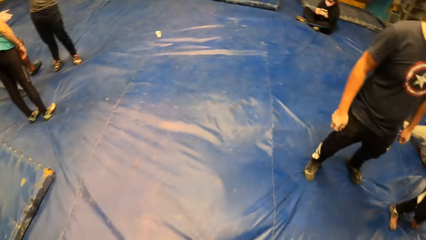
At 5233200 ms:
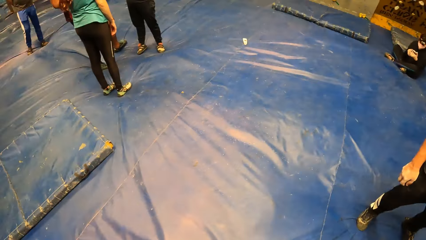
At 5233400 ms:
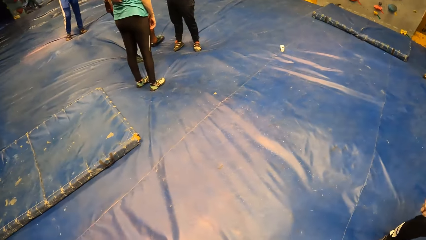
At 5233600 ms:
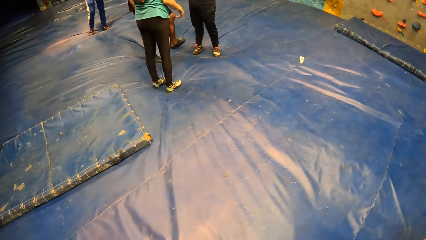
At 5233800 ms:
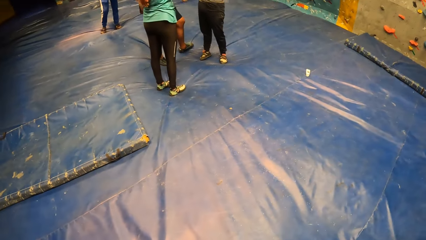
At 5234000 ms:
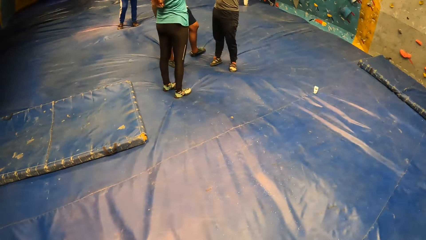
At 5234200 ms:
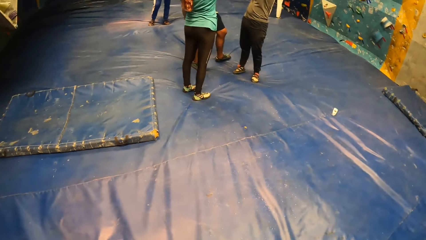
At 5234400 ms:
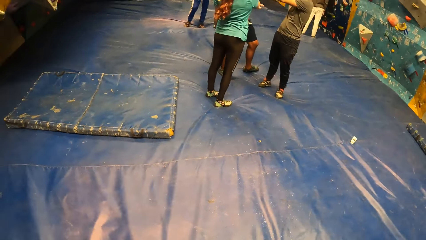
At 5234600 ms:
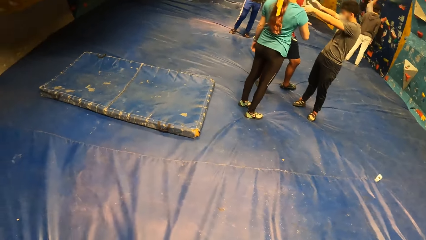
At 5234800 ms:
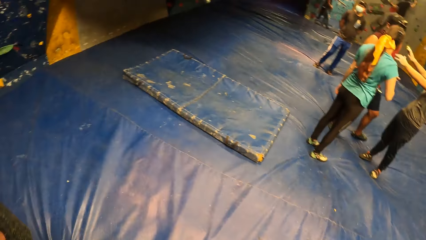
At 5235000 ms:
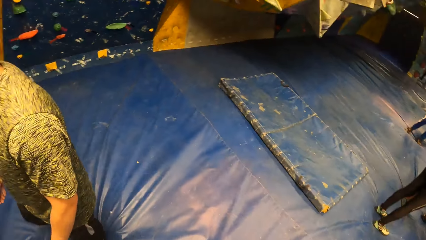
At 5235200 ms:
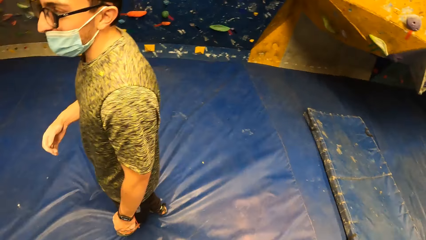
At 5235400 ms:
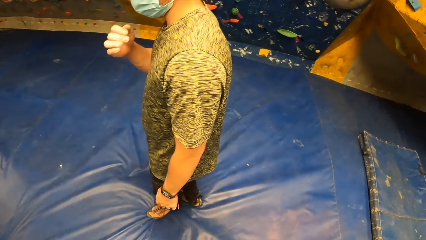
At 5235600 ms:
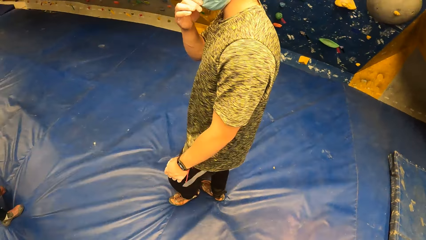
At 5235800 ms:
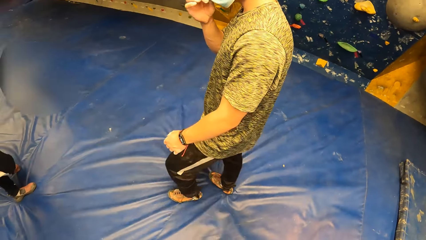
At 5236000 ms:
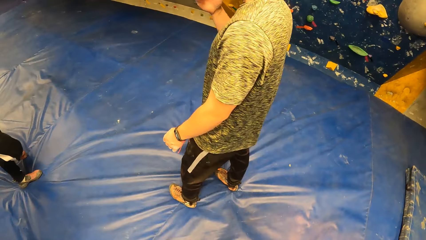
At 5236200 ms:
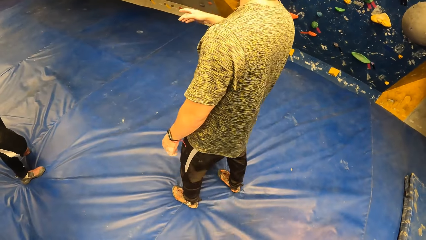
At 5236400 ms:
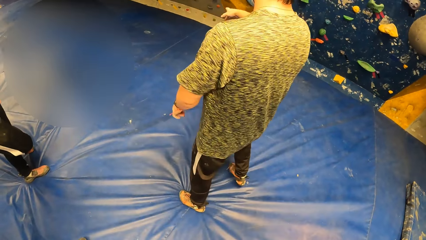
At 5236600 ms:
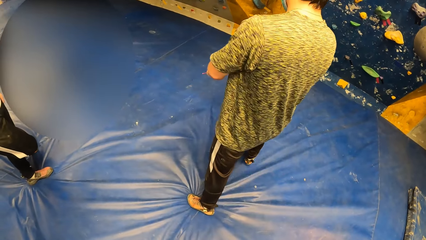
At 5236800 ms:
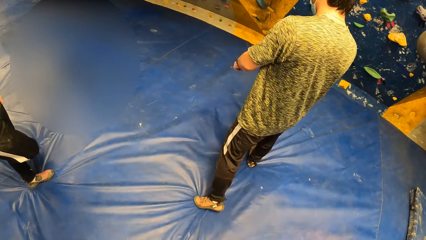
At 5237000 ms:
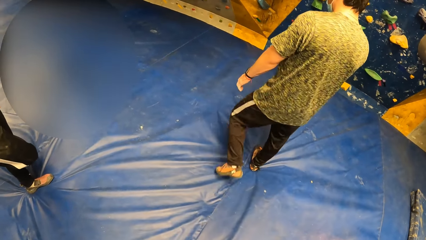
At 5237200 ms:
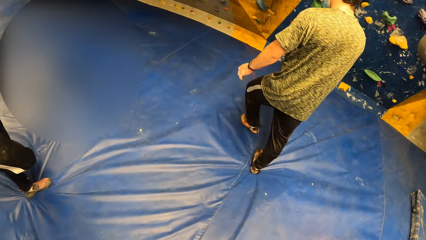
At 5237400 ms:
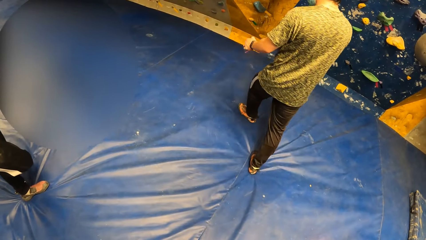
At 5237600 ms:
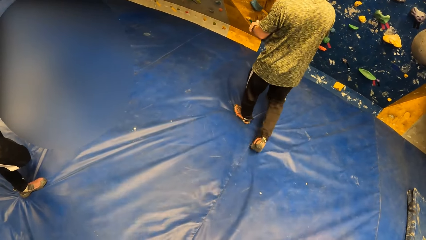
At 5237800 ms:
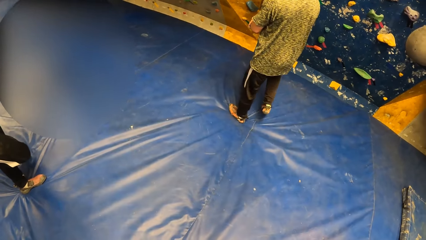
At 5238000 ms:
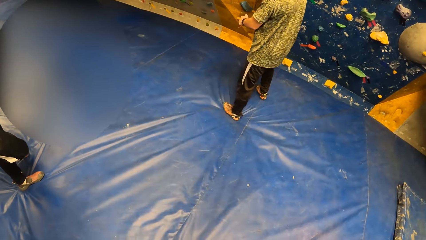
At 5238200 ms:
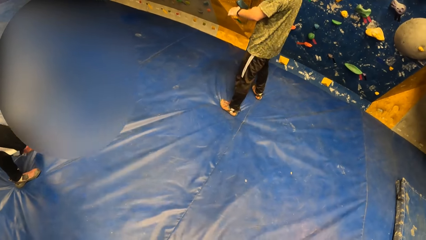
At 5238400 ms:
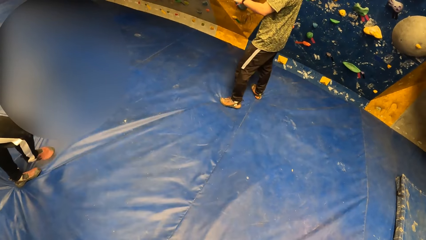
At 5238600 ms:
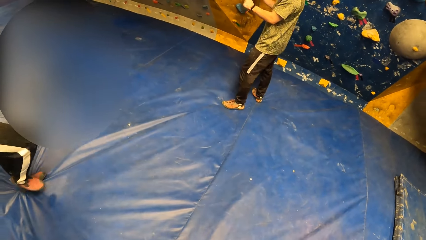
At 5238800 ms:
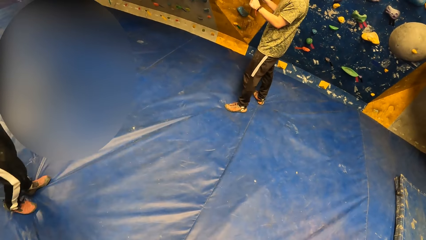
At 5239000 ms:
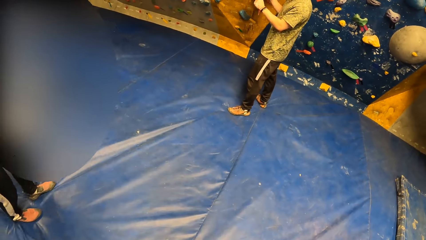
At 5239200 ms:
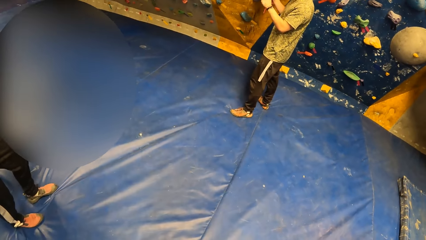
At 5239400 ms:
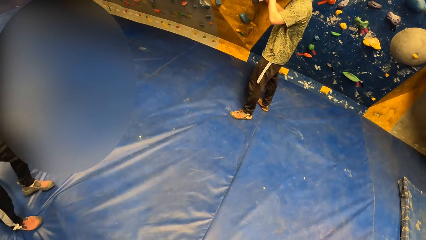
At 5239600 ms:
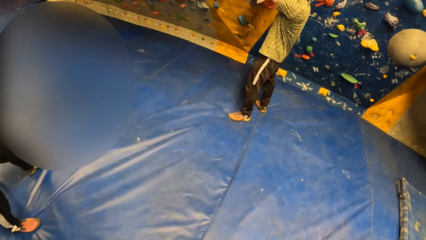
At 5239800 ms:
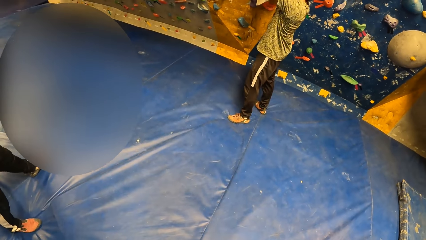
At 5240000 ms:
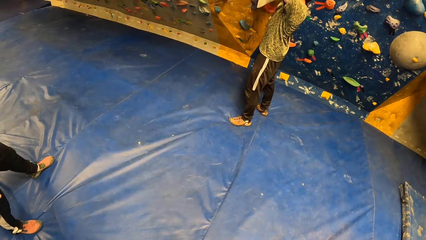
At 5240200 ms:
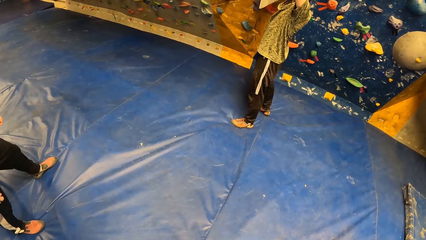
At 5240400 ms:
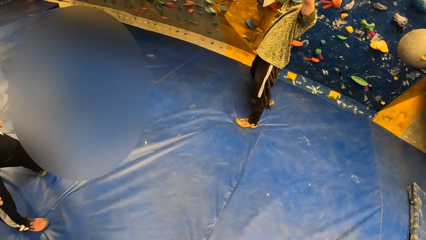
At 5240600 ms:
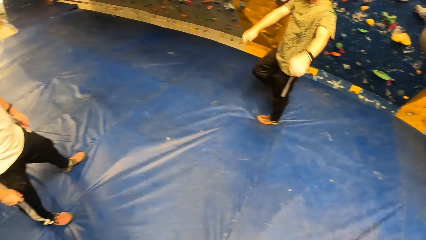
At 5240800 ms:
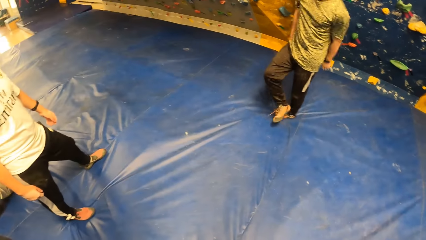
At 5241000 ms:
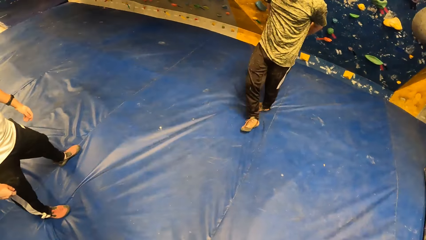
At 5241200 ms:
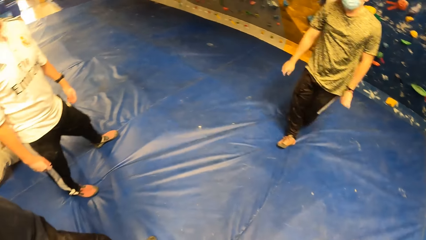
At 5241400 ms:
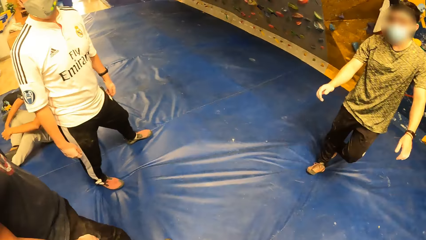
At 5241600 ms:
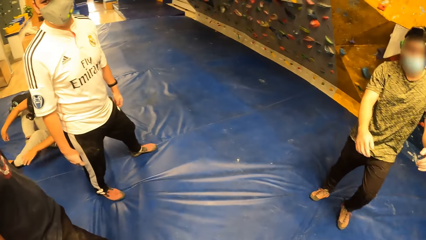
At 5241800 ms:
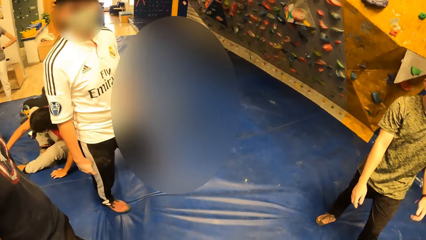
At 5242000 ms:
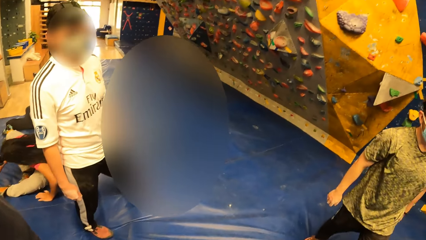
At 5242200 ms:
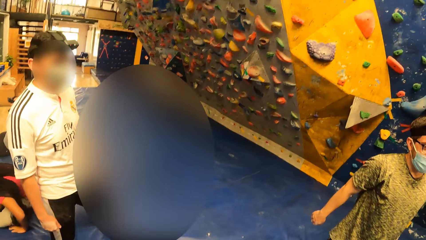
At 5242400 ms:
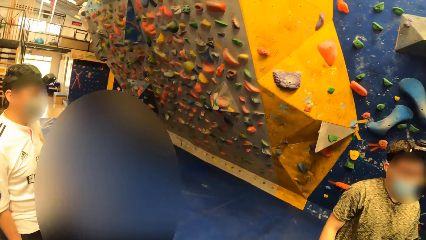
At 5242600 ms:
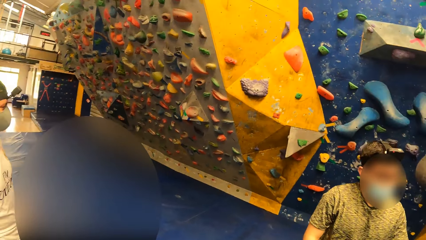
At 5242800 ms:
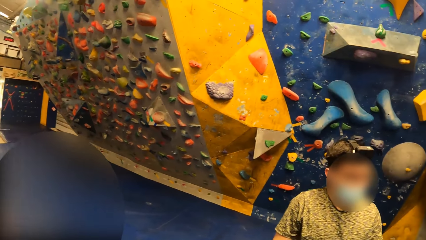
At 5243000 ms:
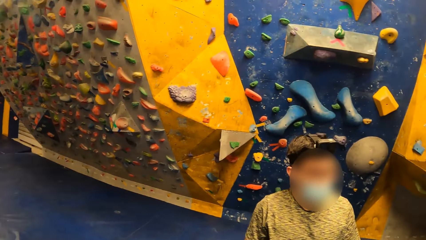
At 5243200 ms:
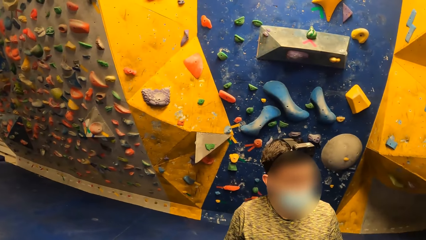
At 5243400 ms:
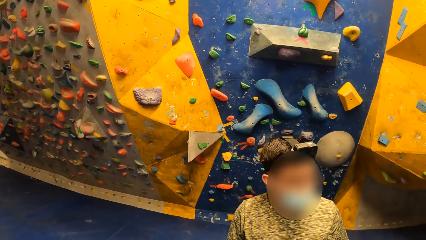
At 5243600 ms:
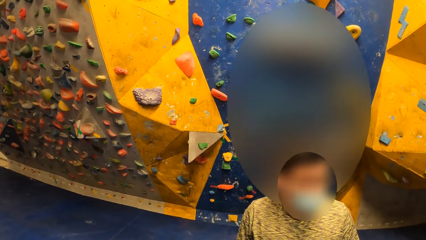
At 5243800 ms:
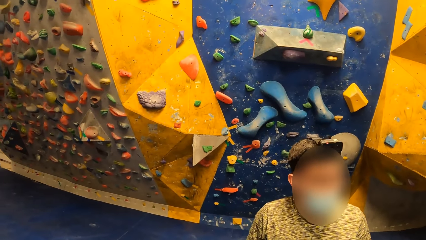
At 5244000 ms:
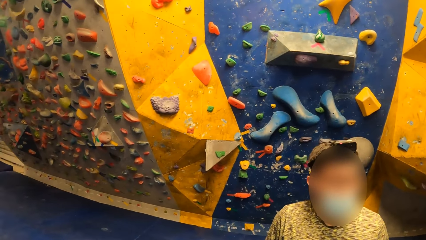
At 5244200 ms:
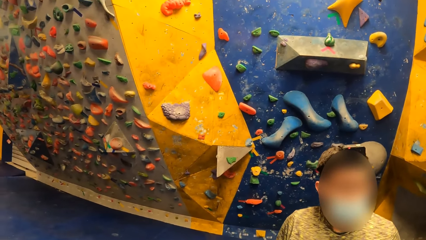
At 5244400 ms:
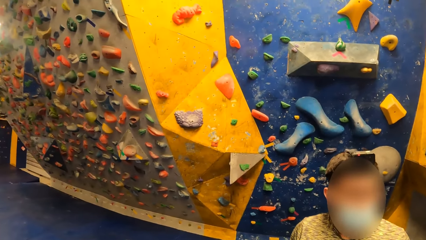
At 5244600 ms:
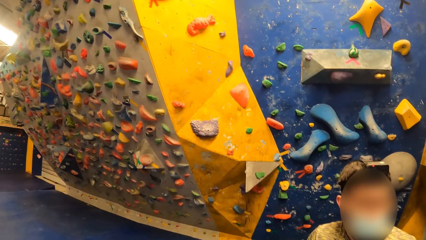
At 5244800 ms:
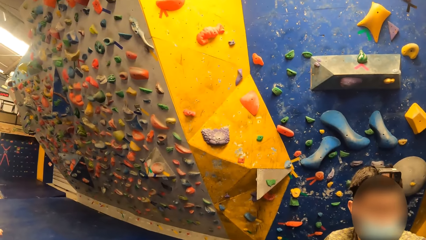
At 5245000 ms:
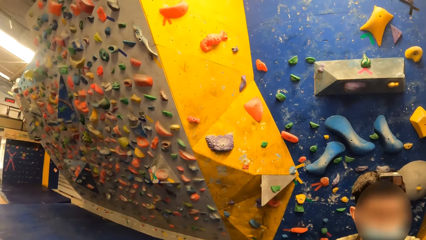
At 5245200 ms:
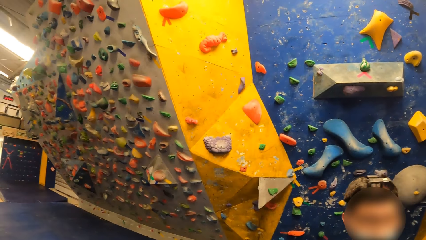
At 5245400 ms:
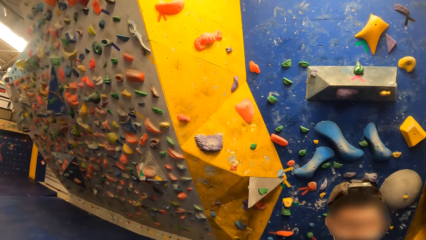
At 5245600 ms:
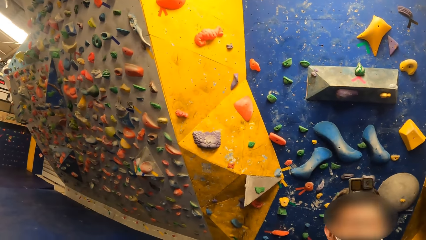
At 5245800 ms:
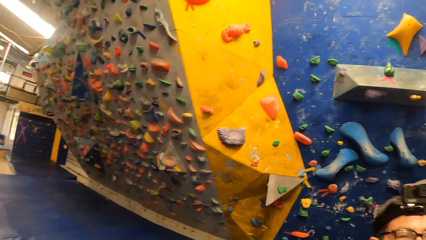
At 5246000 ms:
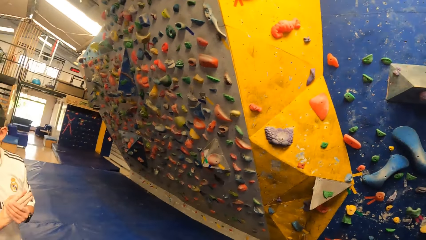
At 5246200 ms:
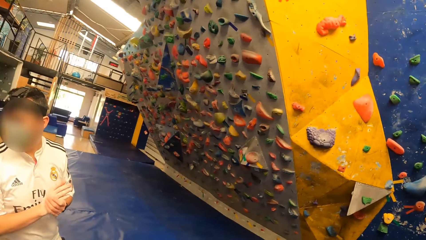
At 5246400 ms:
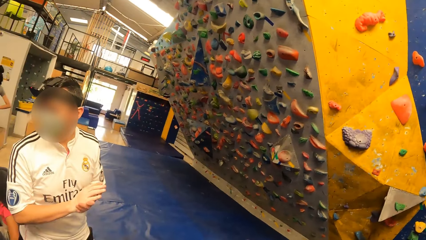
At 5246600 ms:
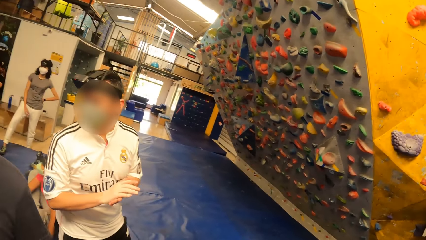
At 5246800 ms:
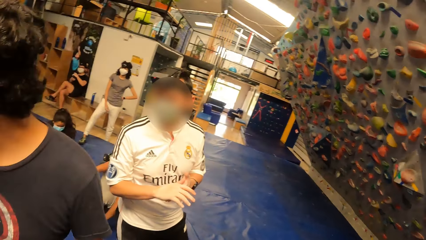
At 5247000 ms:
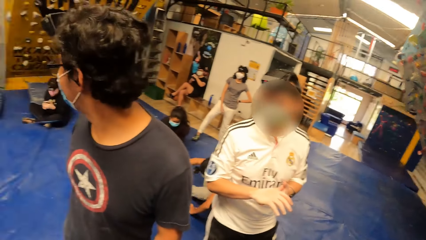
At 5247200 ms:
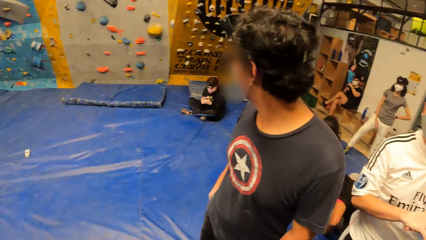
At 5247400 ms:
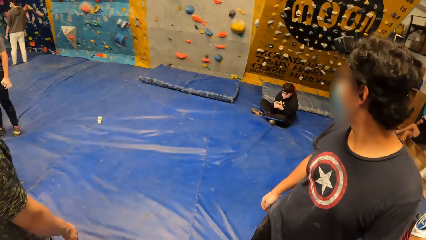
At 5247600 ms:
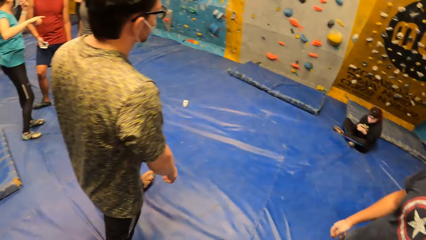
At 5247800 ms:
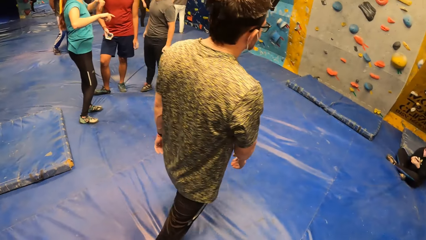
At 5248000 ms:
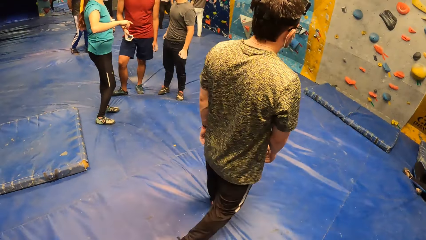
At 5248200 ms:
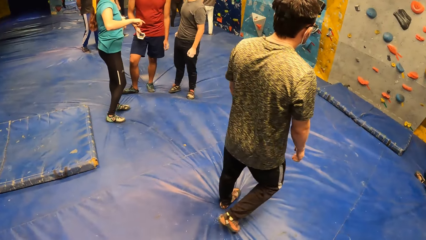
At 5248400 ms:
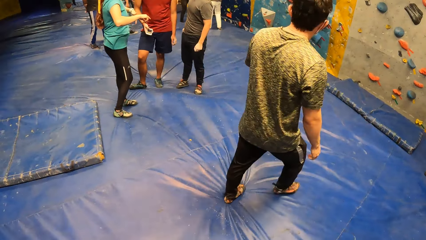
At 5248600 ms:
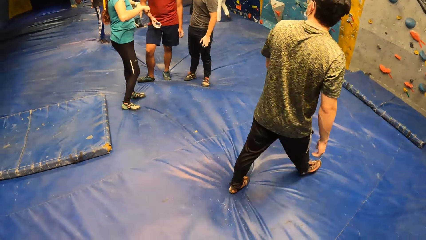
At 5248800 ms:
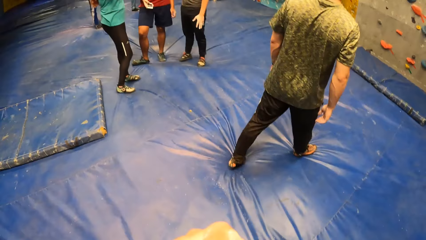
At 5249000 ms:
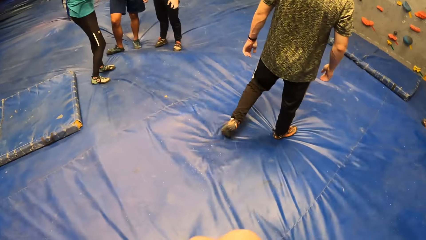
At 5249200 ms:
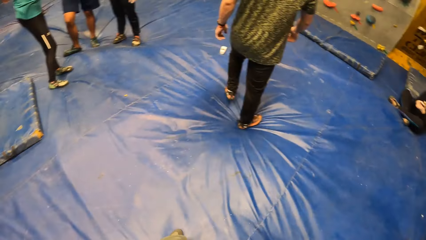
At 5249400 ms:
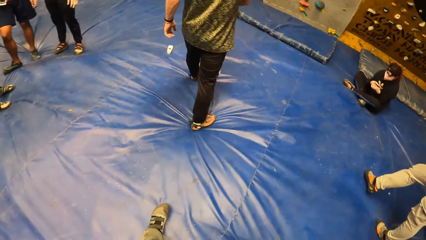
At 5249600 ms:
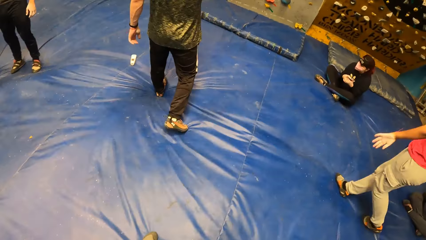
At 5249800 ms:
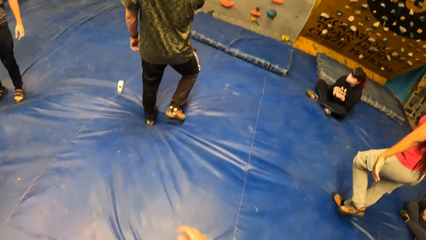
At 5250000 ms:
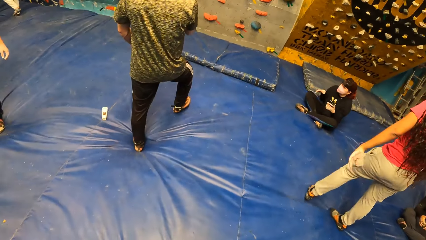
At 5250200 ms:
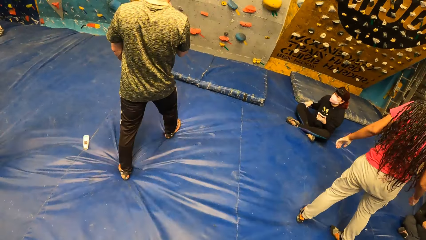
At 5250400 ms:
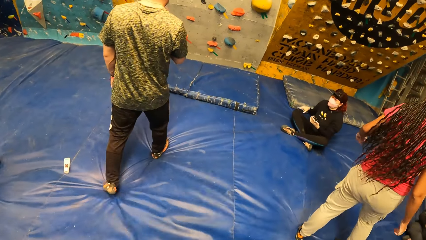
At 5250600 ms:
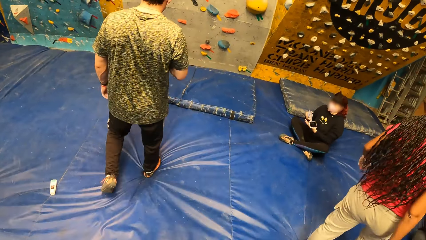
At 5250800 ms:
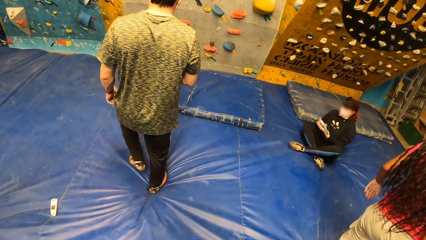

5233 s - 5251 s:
The camera wearer looks at the boulder hall. The man adjusts a nose mask on his face with his right hand. The camera wearer looks around the wall.
